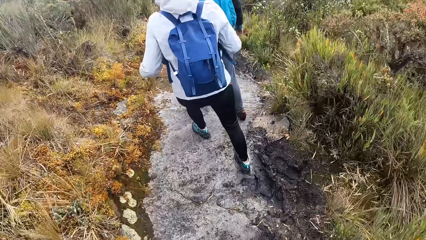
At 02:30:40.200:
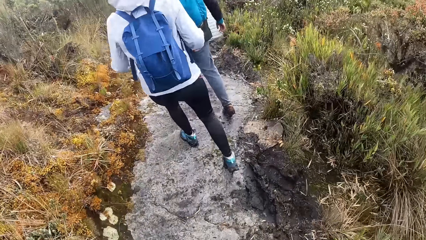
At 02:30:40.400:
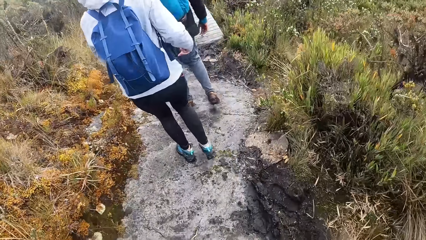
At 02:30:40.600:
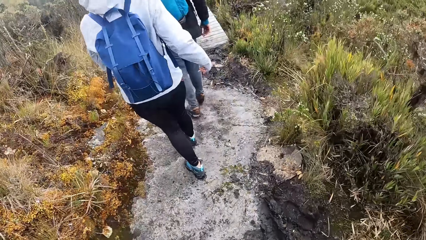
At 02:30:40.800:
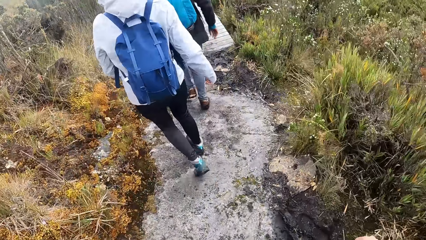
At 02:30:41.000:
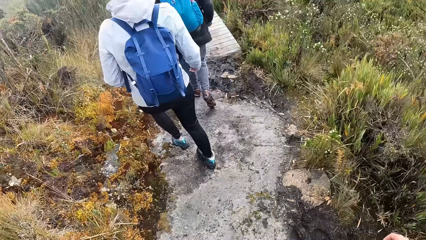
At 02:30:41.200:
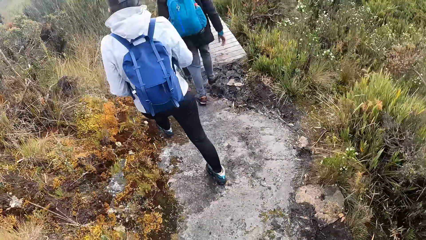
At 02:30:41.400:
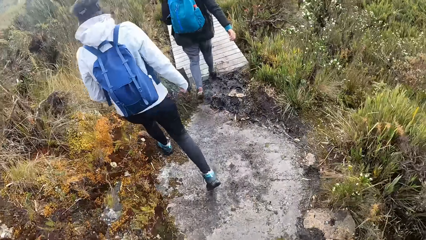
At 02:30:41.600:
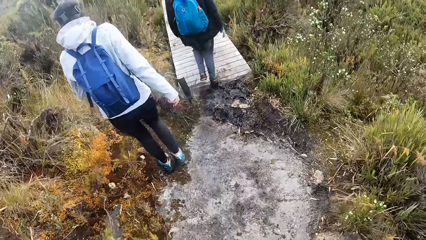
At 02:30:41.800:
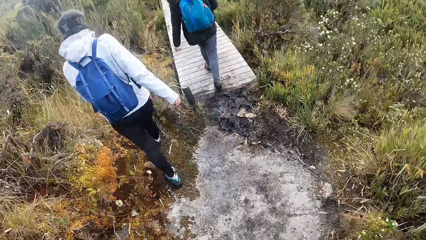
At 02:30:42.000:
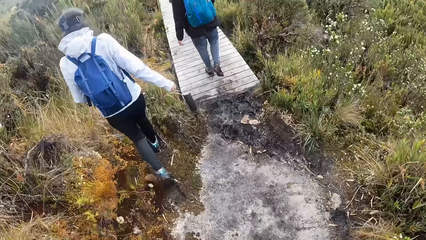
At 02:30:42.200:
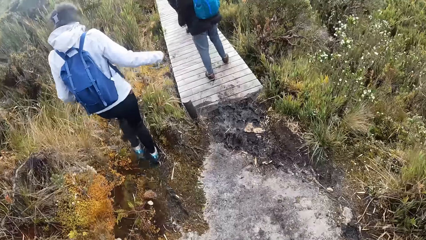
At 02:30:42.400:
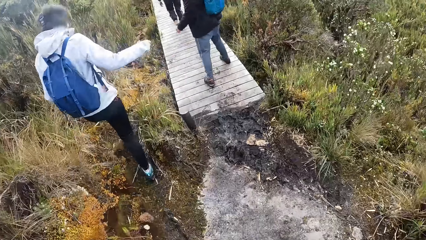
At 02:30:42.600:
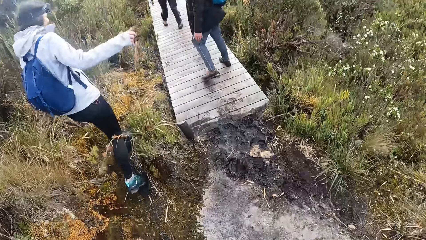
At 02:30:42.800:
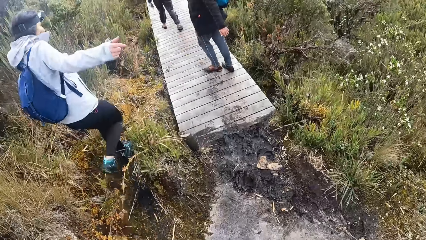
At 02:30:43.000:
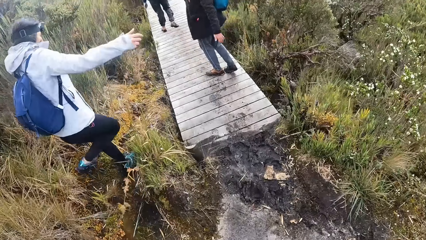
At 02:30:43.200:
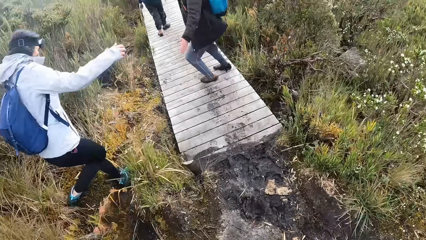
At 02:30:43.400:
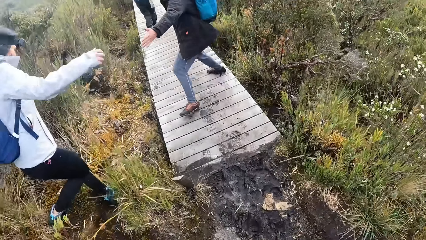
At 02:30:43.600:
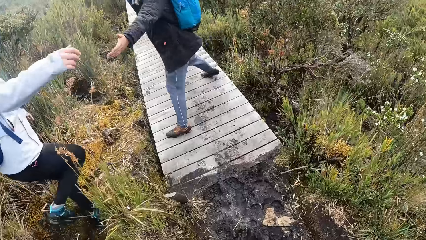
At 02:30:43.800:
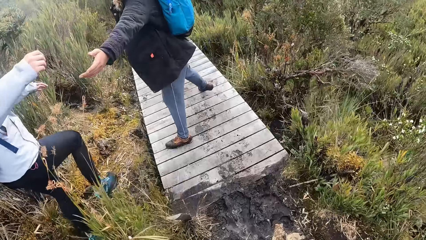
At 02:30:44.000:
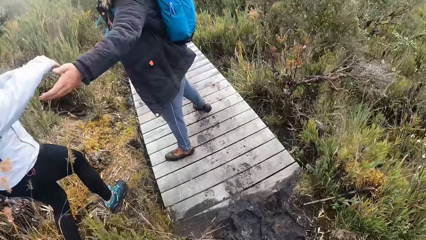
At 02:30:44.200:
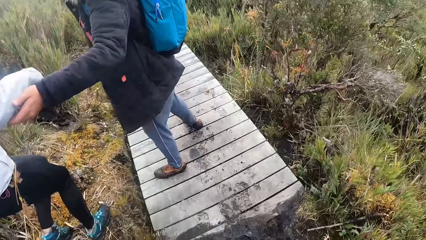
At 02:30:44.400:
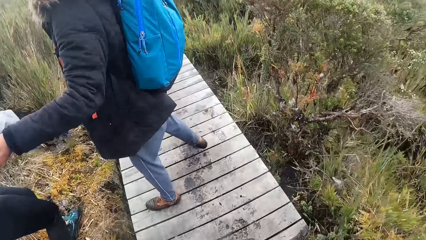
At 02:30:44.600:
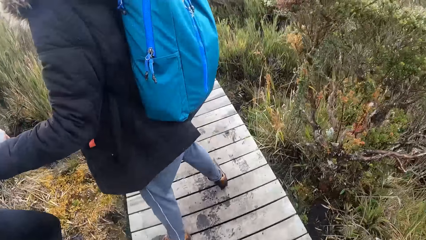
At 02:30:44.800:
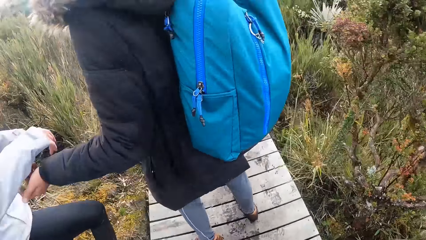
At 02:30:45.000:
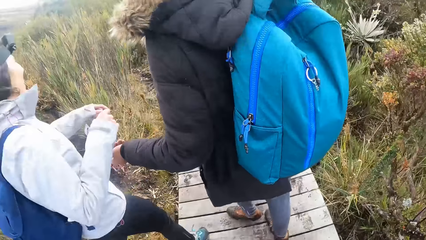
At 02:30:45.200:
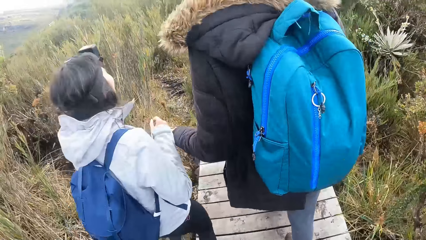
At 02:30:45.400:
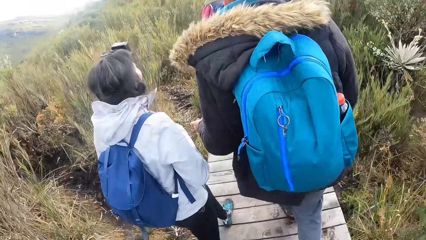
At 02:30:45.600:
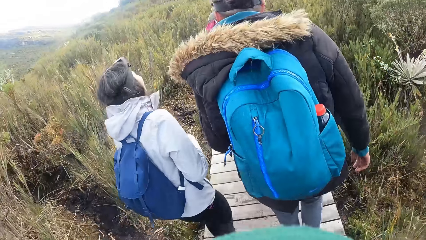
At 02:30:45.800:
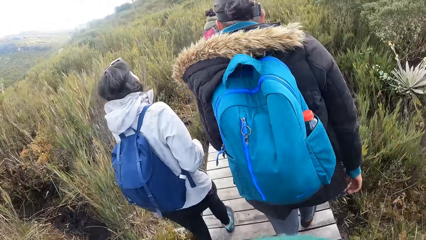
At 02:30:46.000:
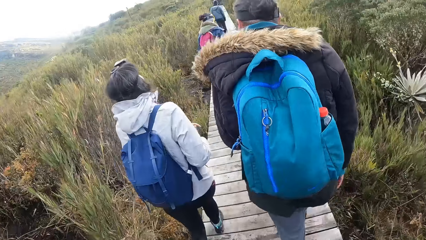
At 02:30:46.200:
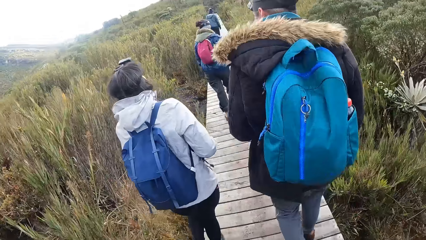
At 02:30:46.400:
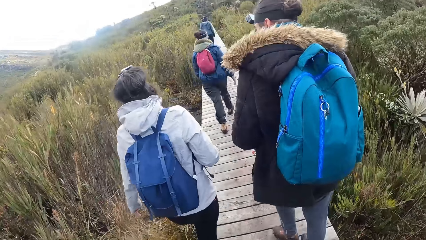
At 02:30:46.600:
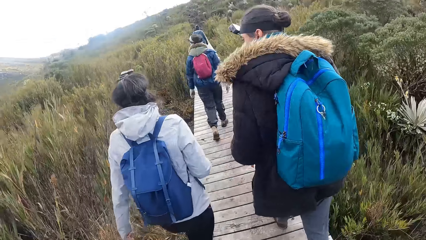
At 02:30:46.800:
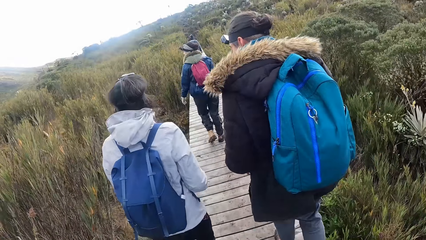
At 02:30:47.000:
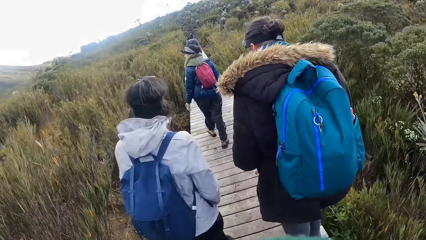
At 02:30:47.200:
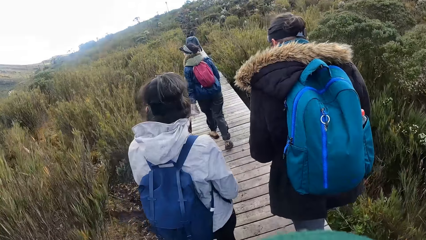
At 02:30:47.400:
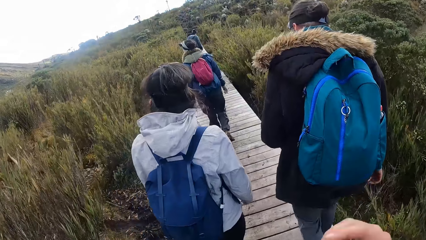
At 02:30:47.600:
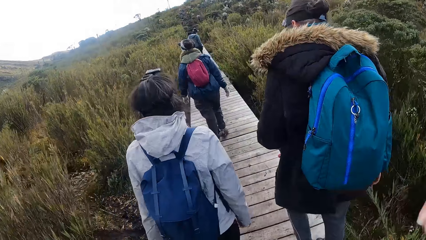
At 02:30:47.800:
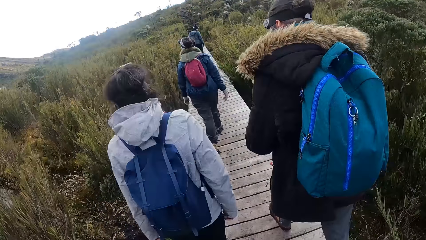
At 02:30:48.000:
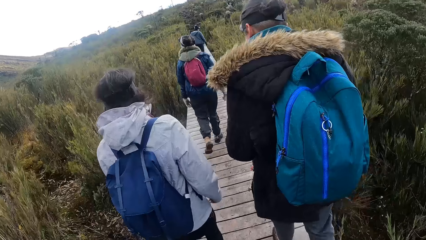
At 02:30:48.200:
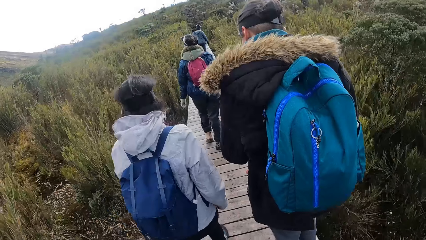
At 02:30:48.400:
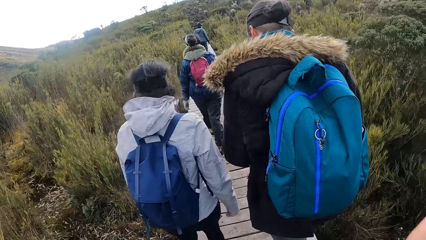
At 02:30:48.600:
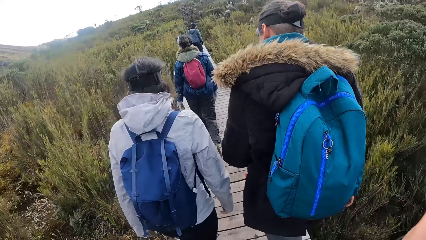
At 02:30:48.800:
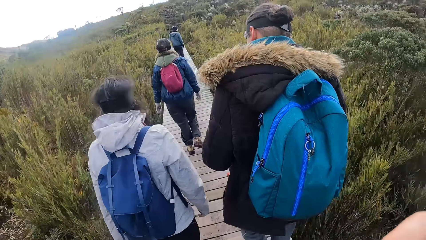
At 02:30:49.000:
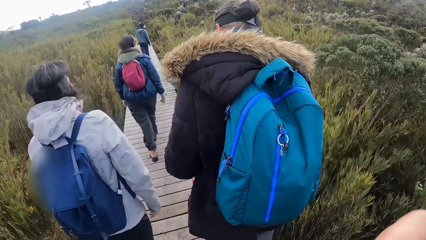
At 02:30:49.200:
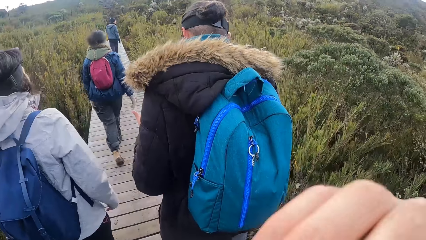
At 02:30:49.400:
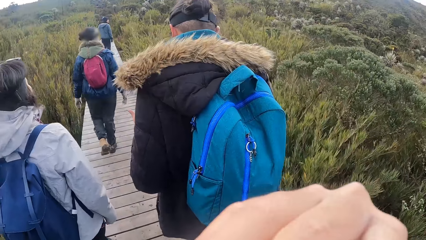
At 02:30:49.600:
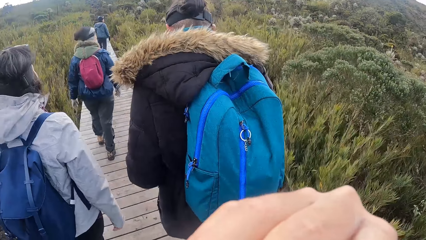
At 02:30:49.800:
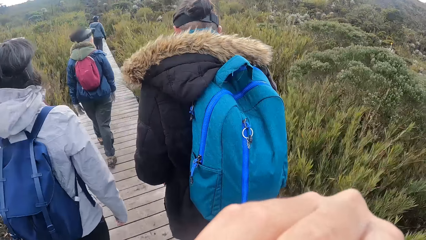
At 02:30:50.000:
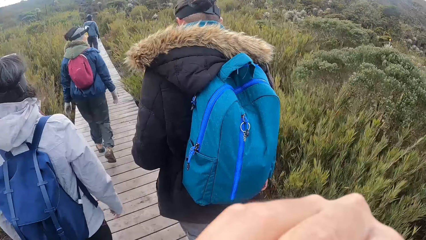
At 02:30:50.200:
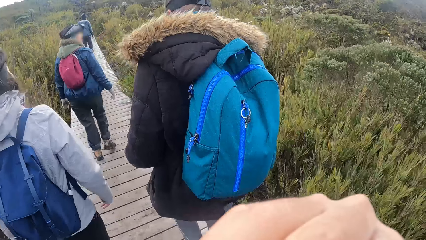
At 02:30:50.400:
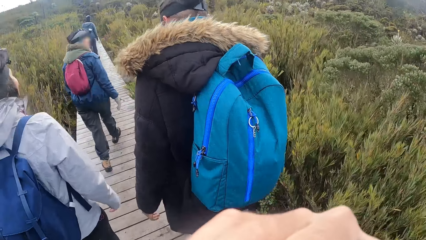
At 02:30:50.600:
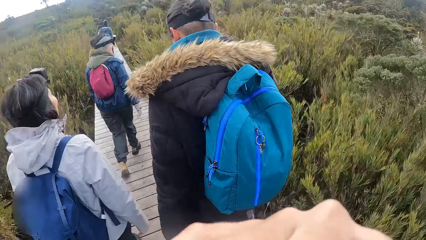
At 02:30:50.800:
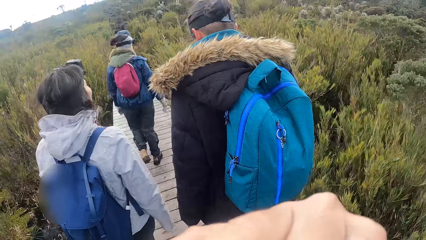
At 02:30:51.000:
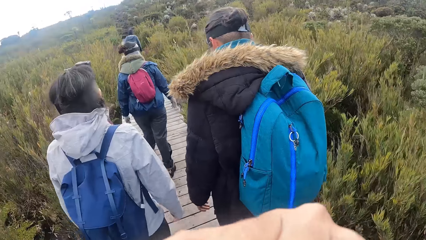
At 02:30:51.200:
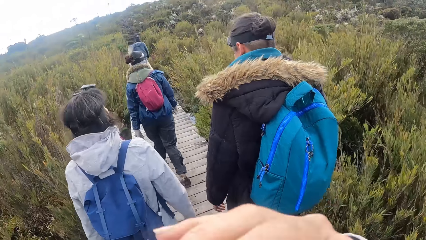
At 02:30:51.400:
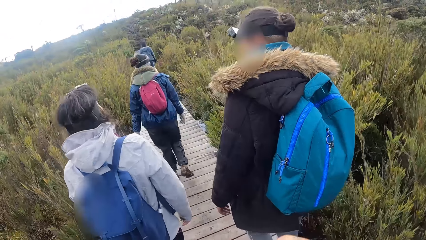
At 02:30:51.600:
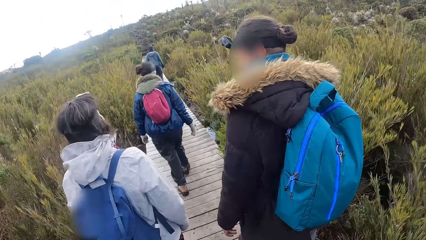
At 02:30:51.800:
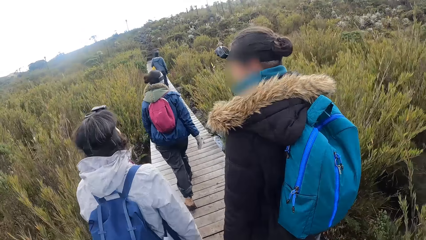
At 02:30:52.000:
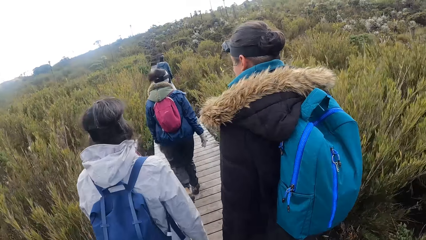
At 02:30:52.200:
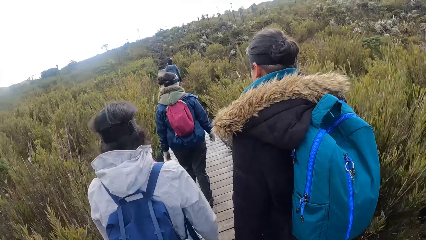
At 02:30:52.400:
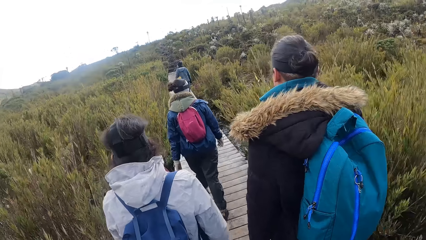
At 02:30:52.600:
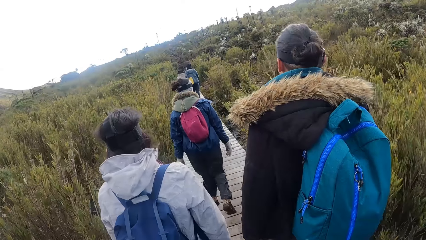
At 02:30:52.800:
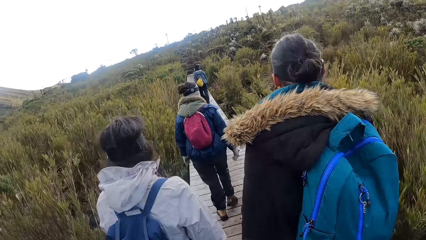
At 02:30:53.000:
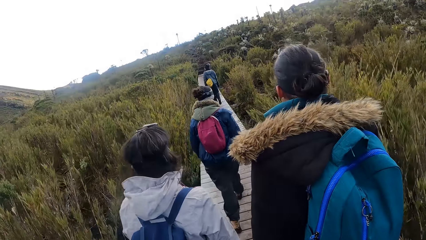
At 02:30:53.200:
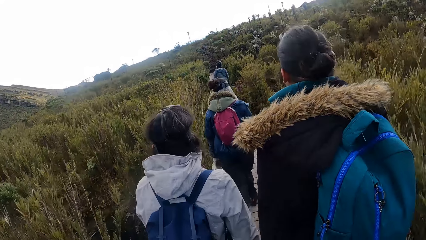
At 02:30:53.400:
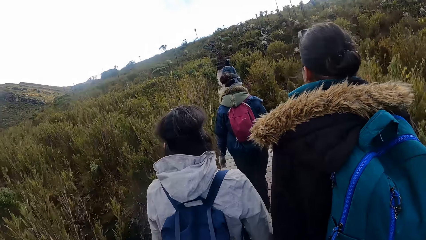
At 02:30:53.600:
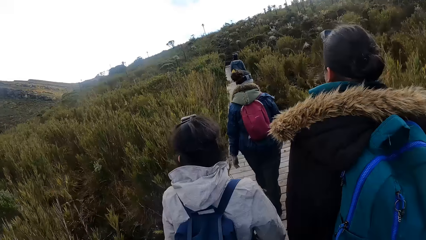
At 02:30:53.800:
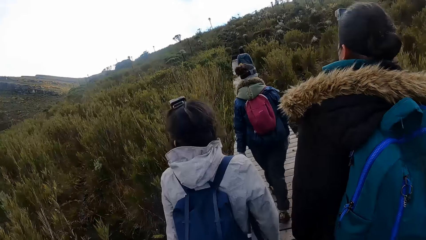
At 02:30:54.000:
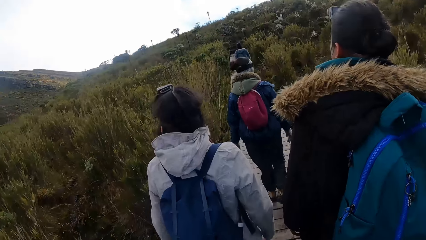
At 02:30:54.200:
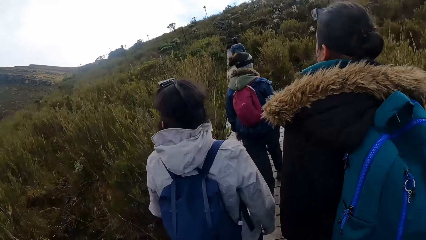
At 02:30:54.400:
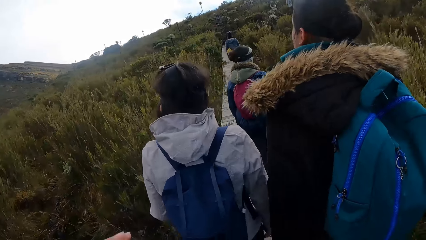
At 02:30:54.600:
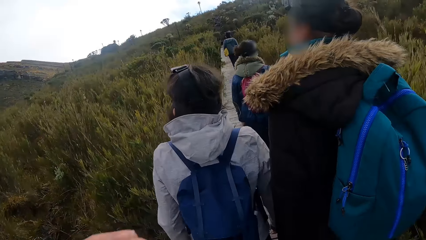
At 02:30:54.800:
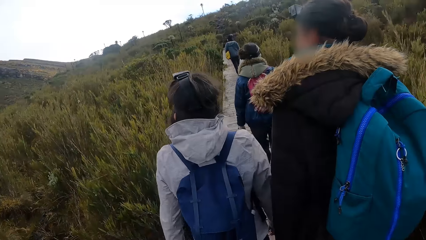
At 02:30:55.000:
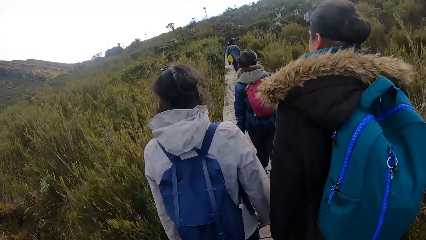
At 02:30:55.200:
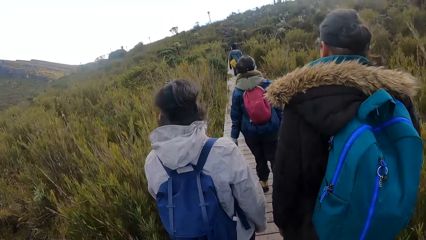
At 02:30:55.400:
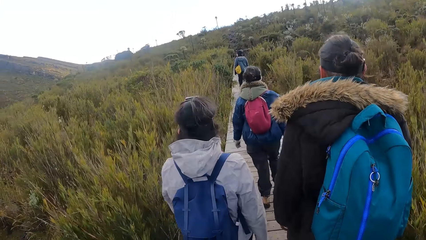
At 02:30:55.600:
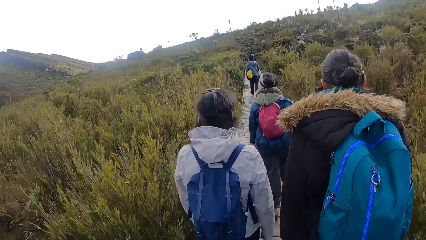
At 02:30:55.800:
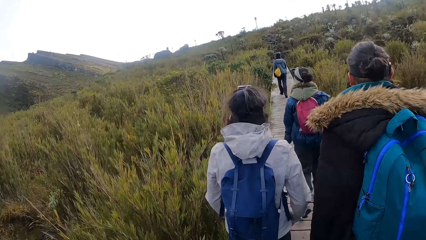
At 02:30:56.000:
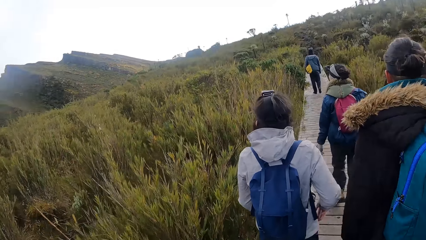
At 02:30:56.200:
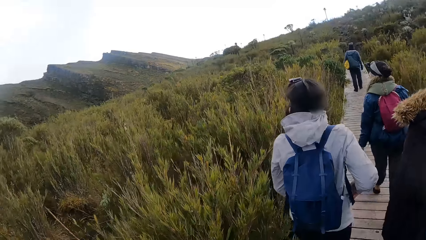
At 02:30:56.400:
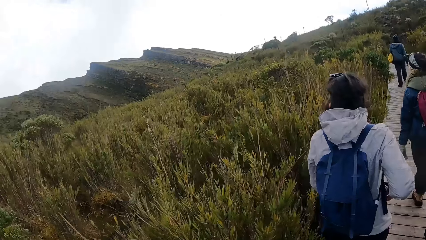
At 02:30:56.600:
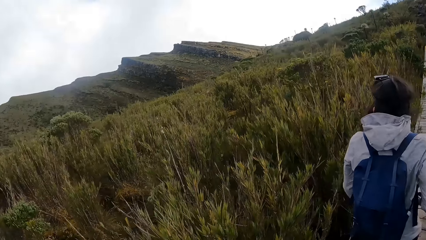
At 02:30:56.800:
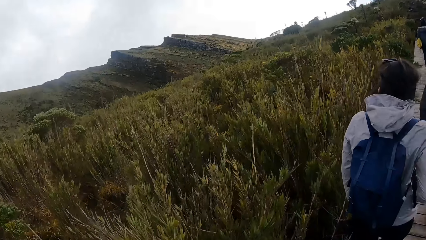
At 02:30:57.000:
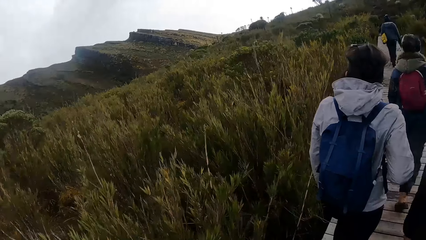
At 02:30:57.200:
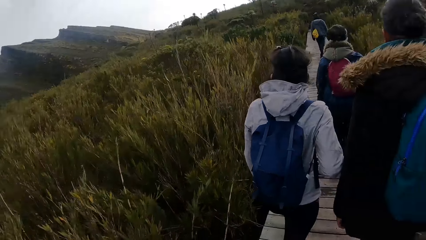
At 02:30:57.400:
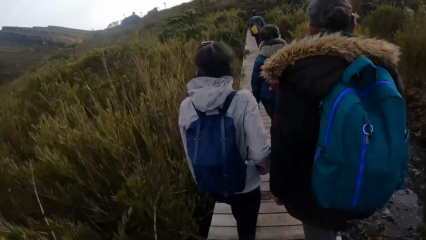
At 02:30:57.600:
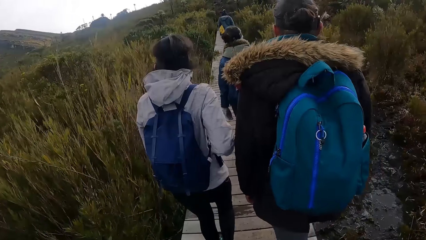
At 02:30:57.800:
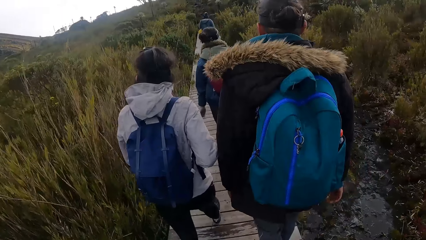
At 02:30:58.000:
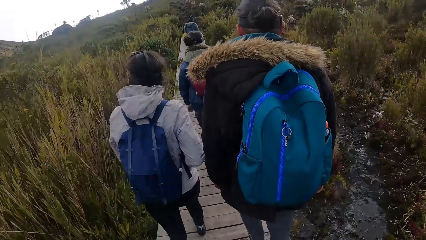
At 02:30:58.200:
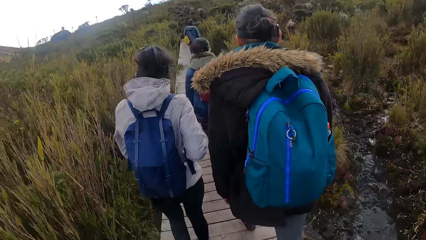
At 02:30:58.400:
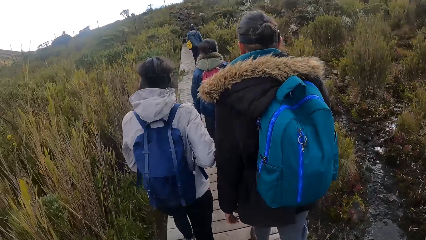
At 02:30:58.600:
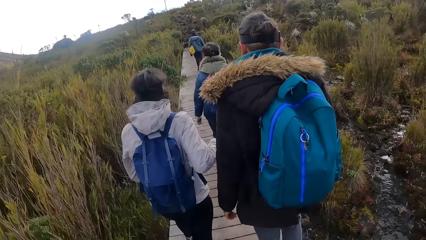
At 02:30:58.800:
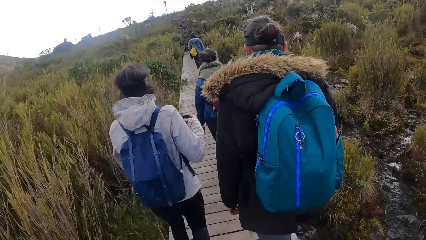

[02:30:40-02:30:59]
A man jumps. The man holds the woman with his left hand. The camera wearer adjusts the camera.
